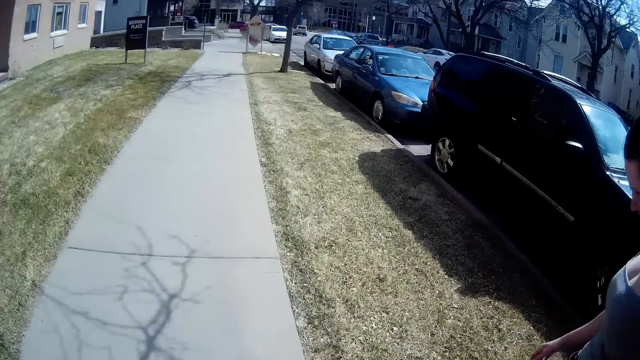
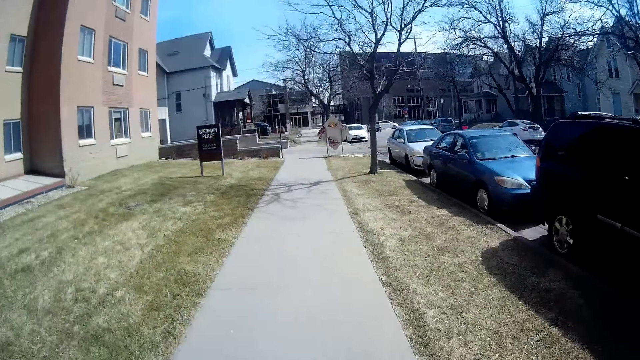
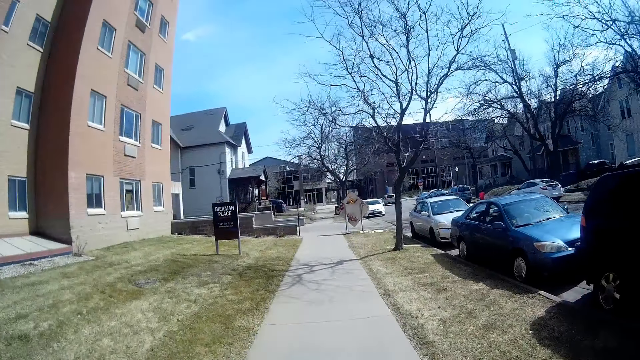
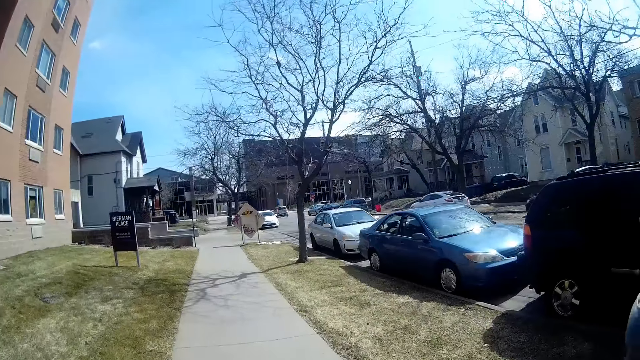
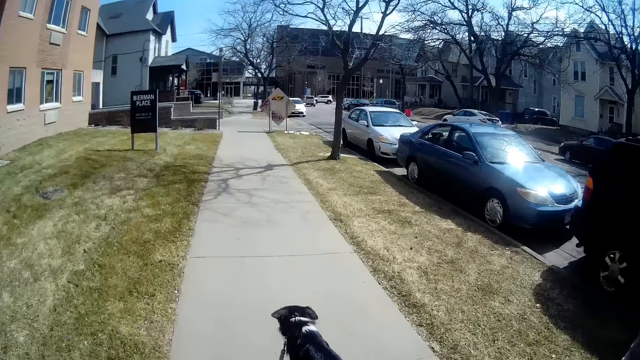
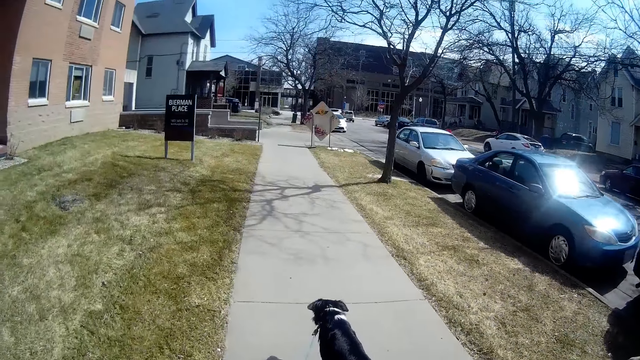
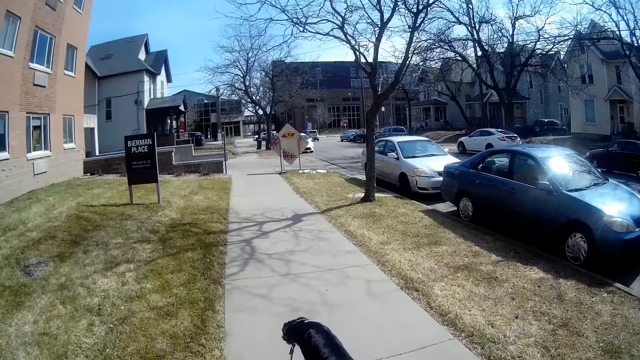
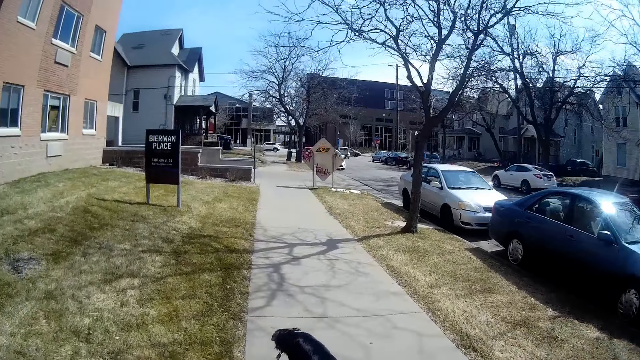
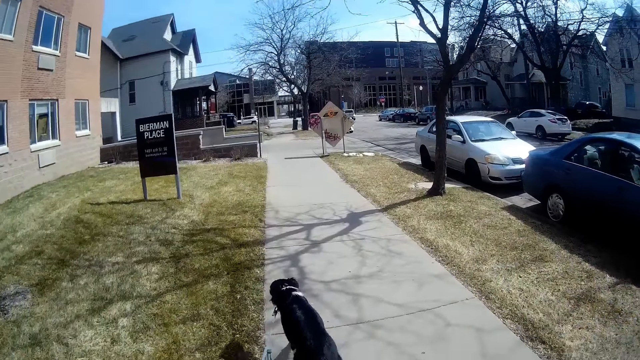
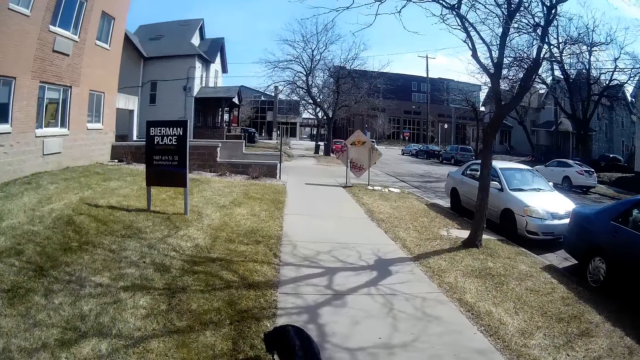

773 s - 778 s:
The lady walks around. The camera wearer walks around.

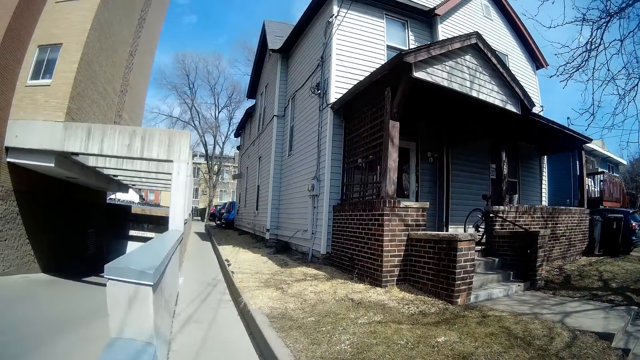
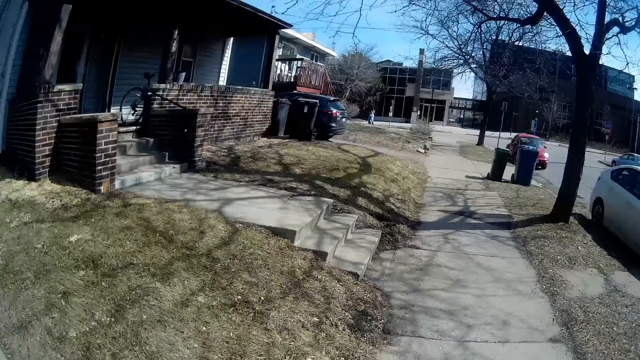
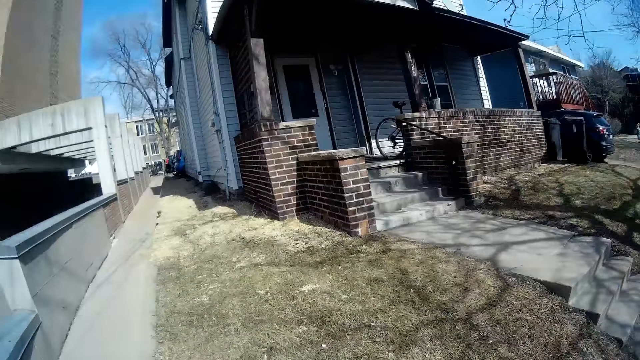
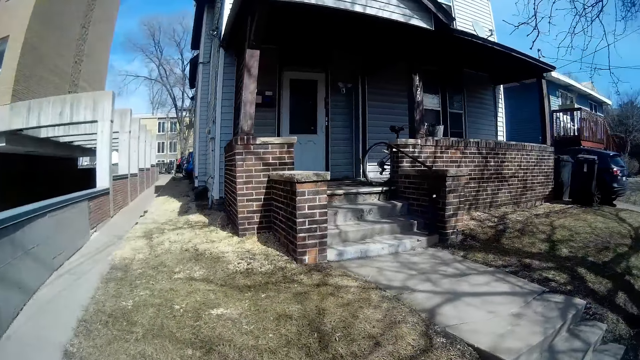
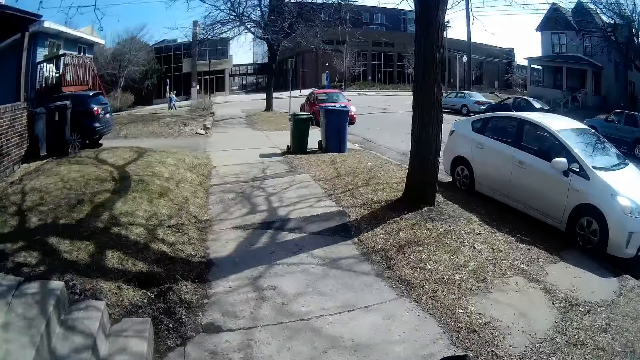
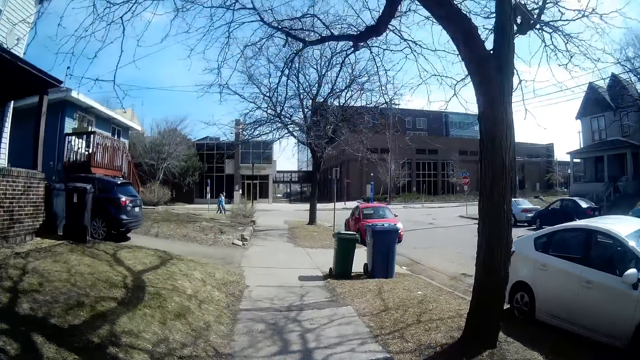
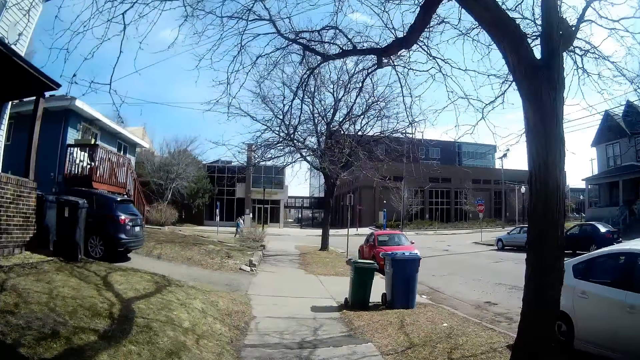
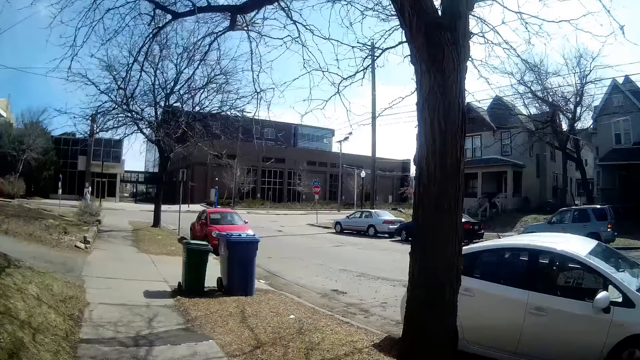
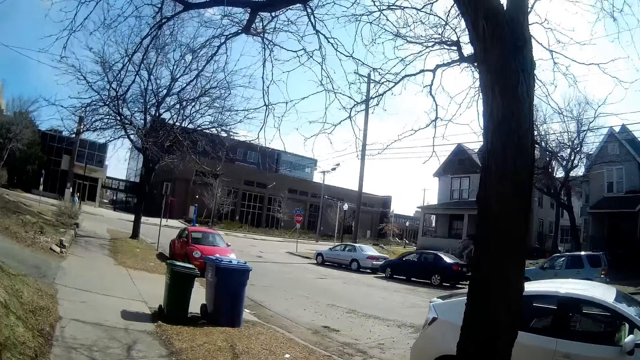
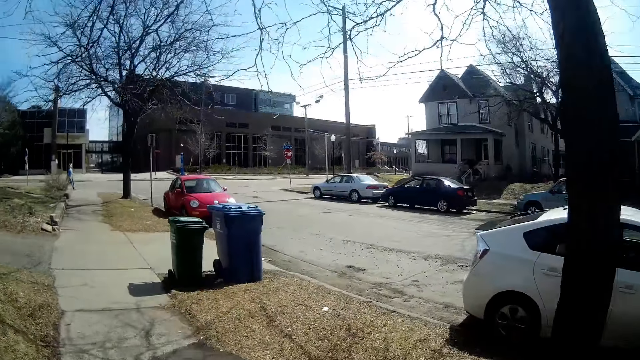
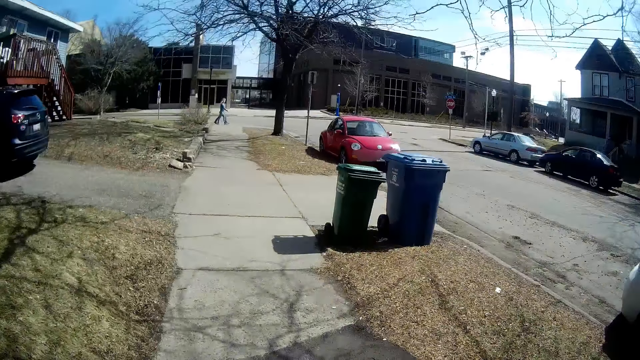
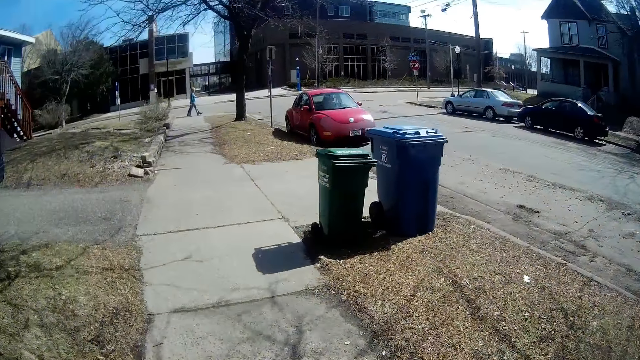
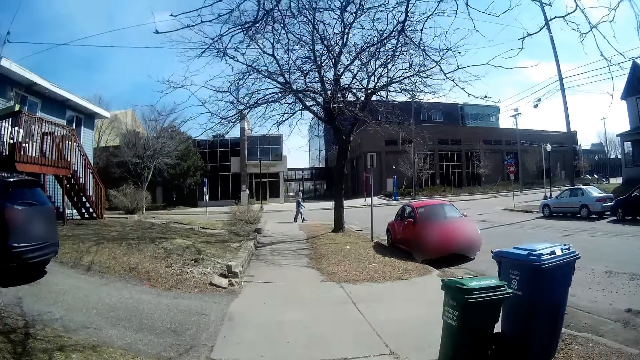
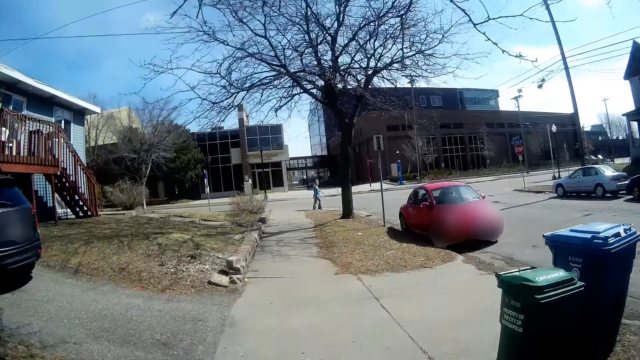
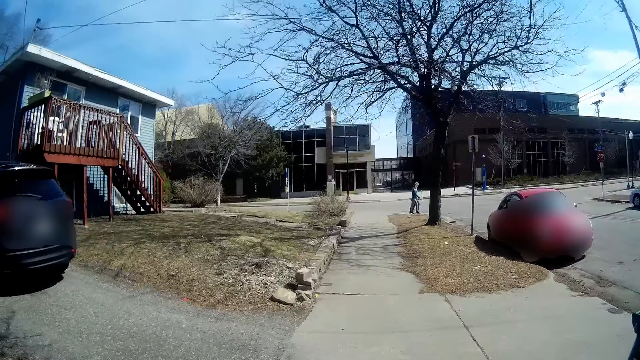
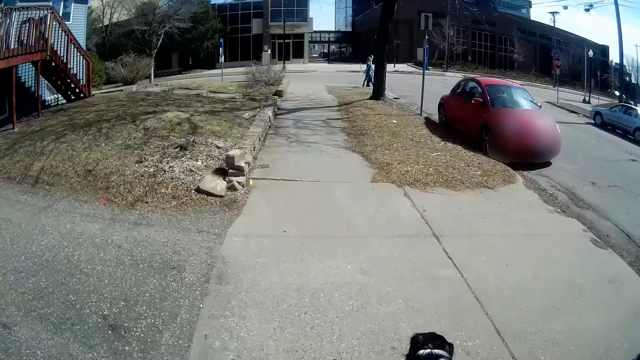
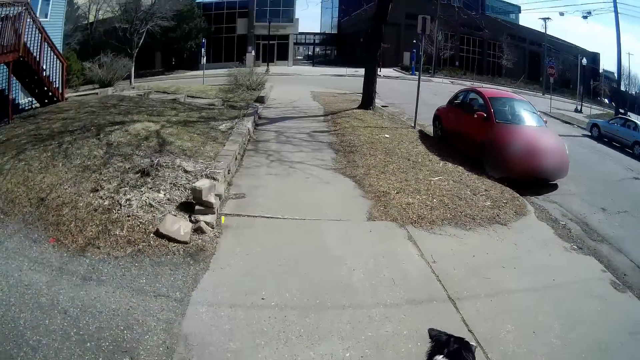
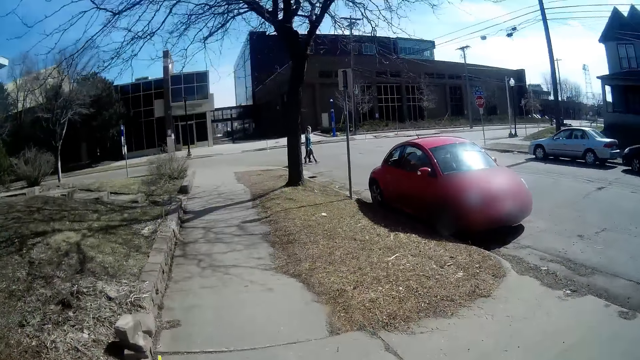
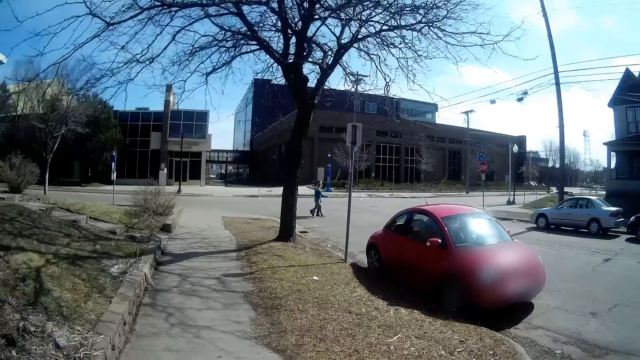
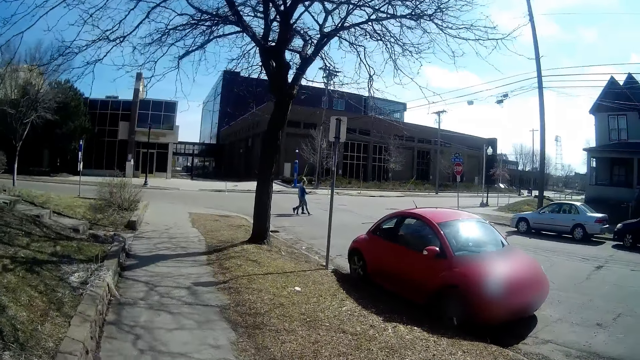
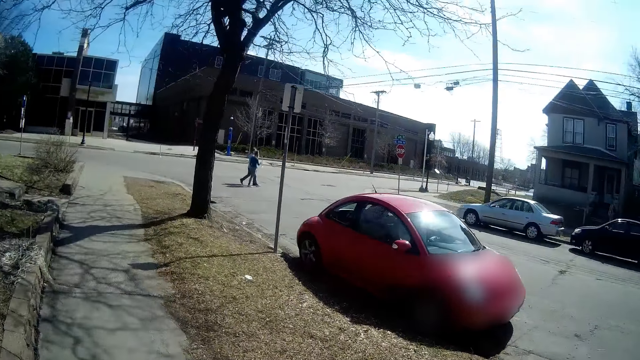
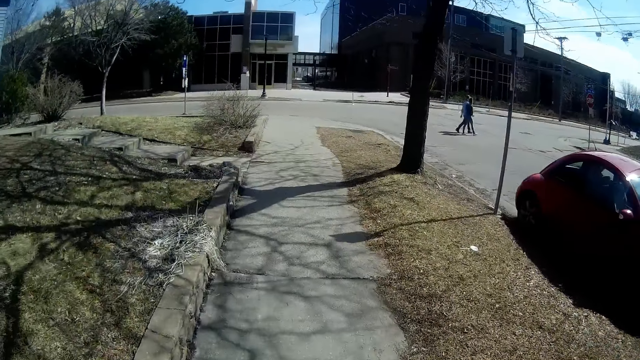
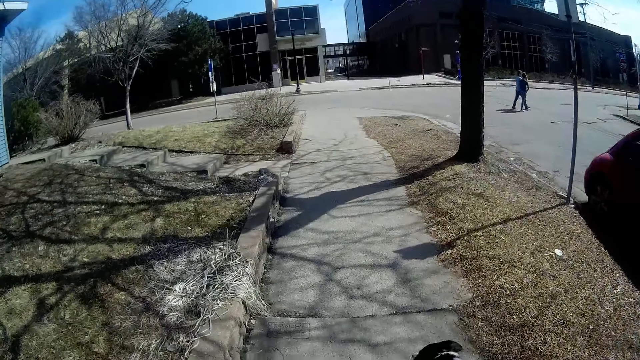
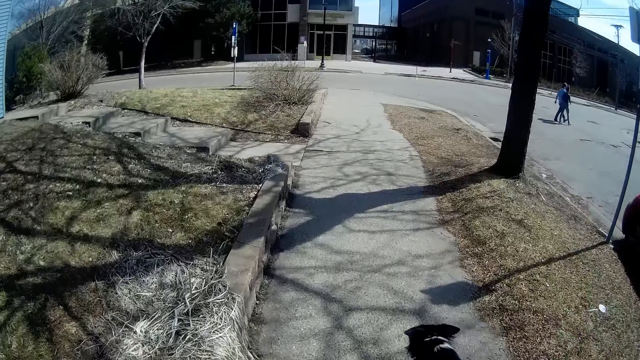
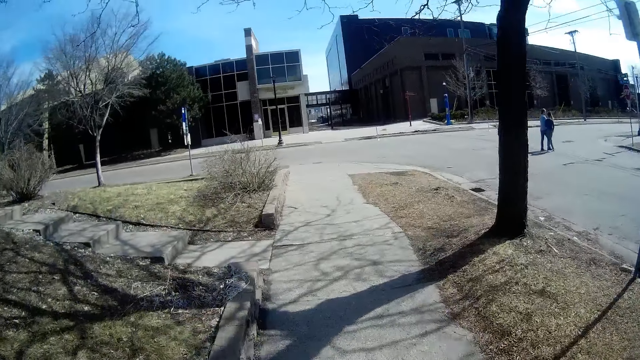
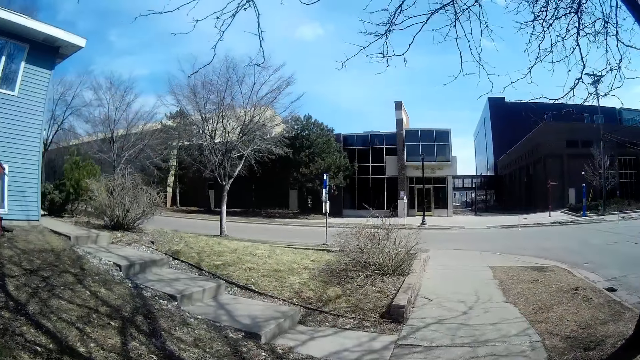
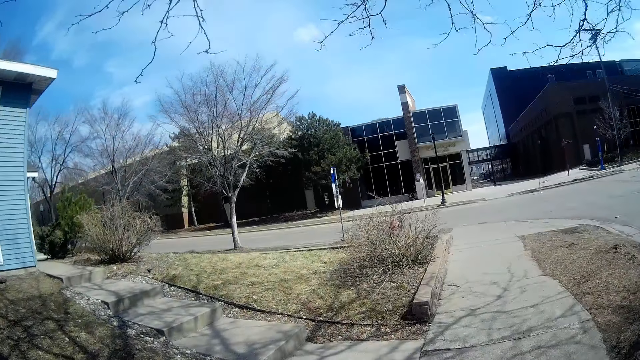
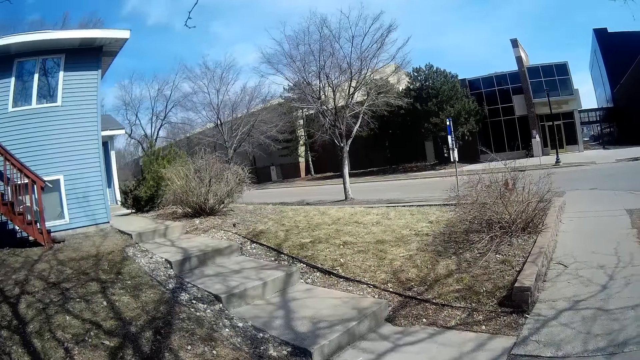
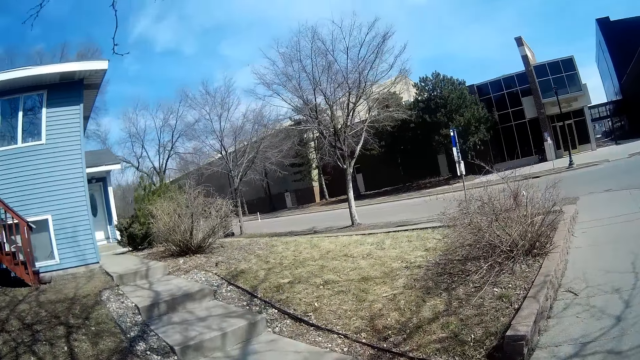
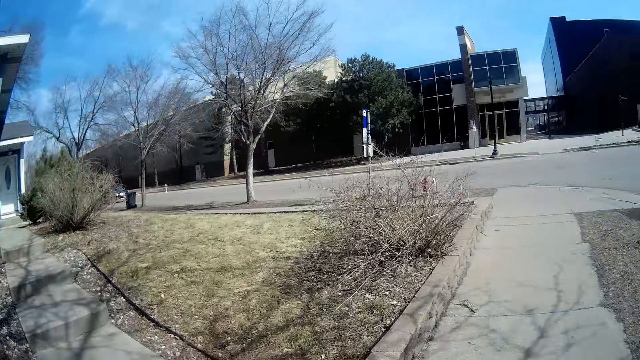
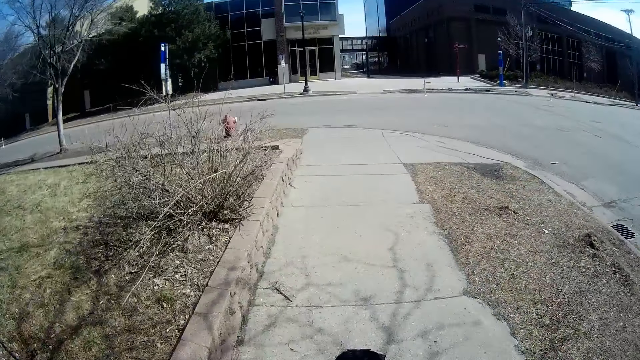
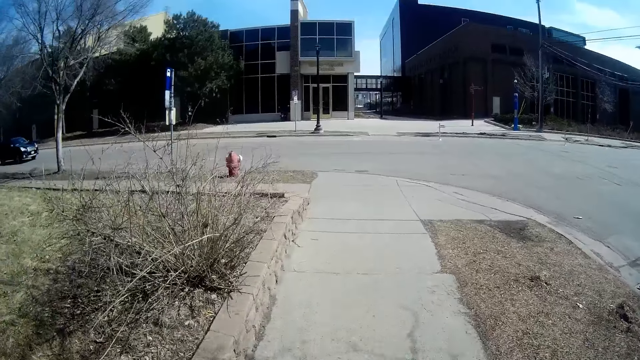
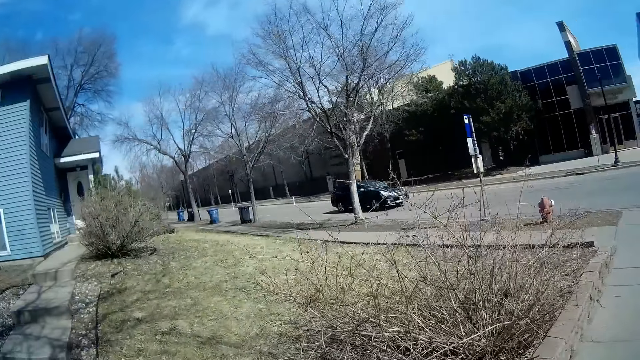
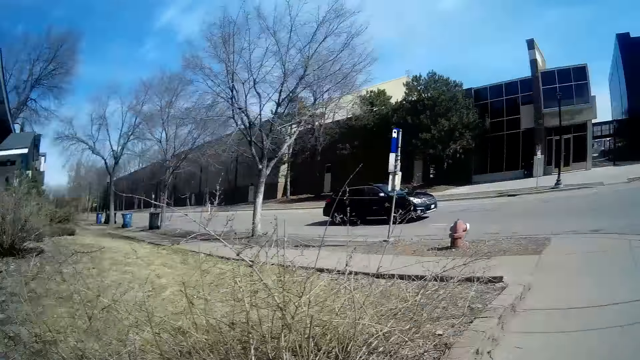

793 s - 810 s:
The camera wearer looks around. A lady walks across the road. A person walks across the road. The camera wearer walks the dog.
